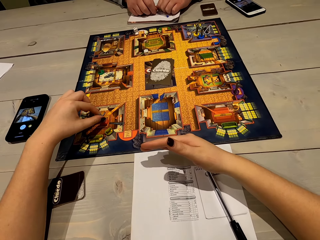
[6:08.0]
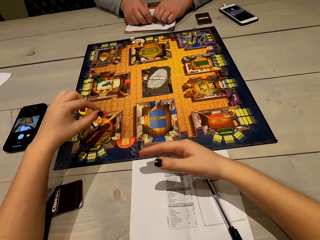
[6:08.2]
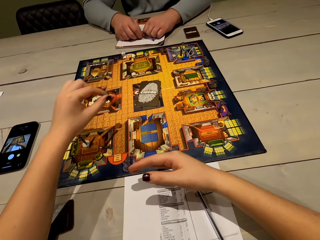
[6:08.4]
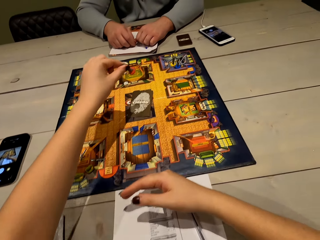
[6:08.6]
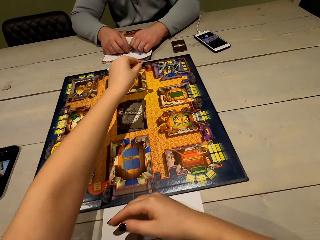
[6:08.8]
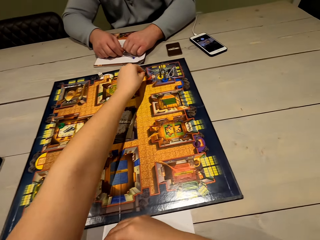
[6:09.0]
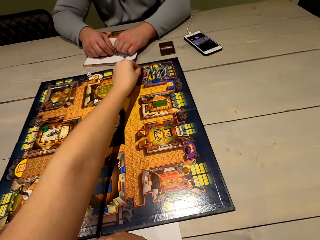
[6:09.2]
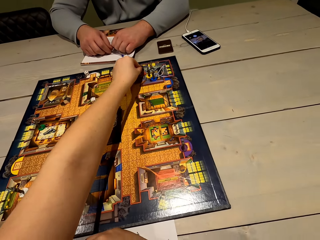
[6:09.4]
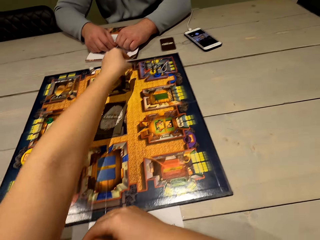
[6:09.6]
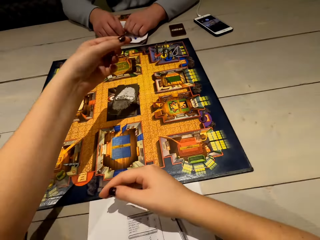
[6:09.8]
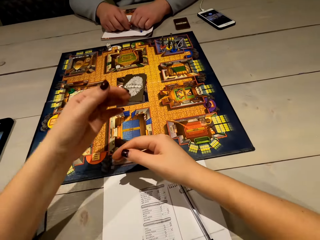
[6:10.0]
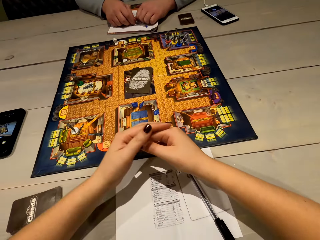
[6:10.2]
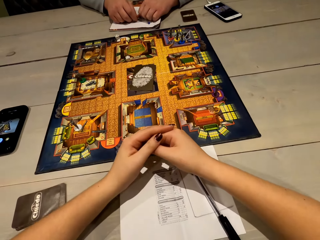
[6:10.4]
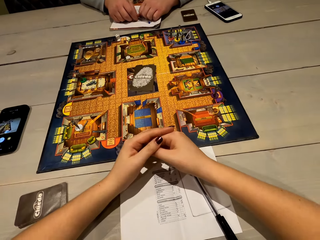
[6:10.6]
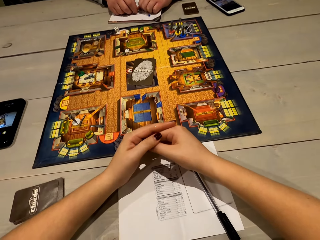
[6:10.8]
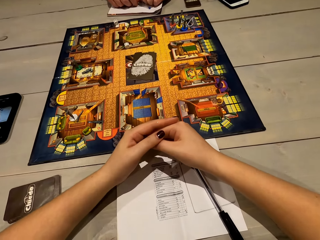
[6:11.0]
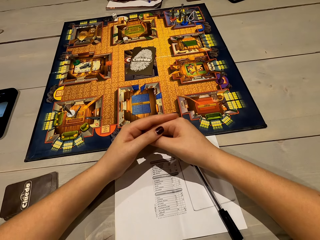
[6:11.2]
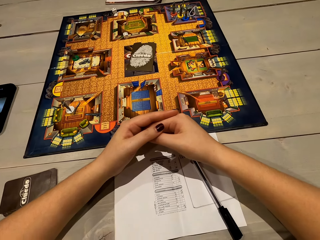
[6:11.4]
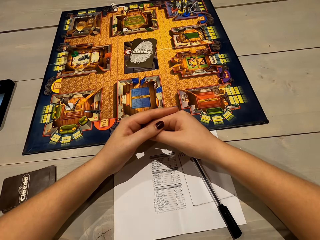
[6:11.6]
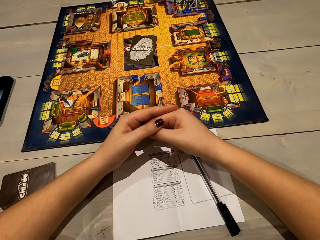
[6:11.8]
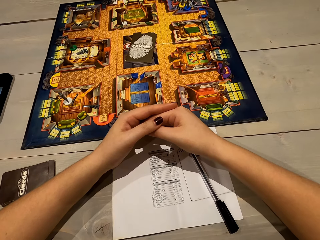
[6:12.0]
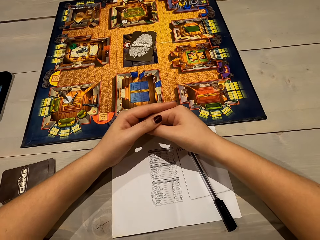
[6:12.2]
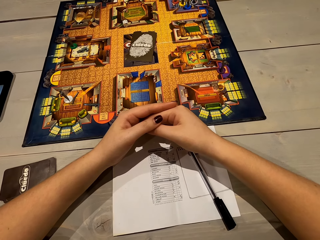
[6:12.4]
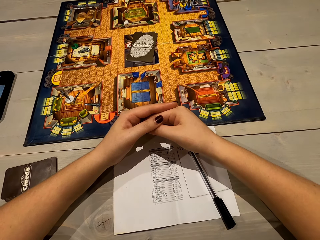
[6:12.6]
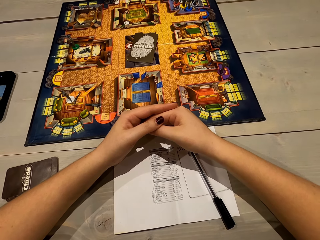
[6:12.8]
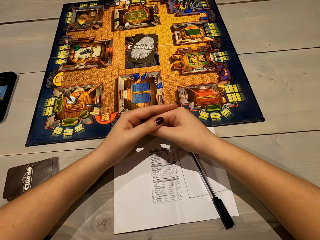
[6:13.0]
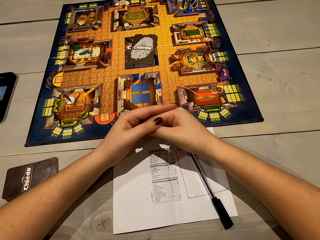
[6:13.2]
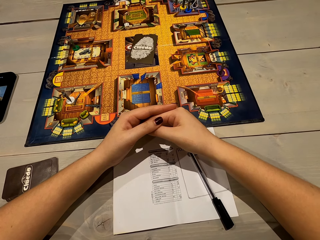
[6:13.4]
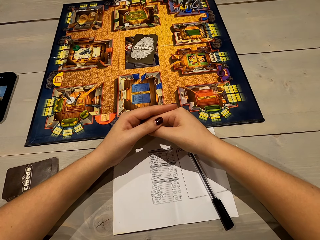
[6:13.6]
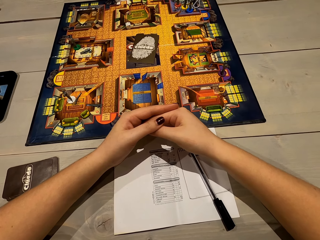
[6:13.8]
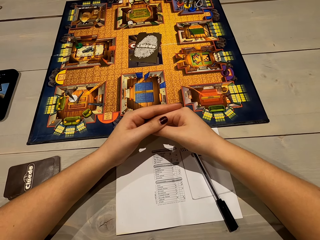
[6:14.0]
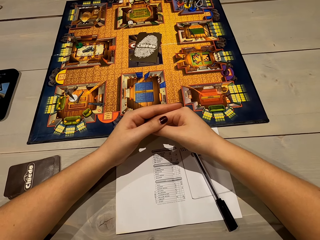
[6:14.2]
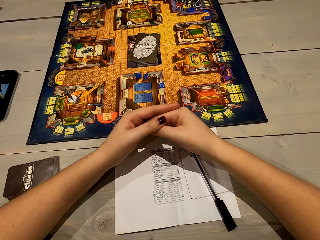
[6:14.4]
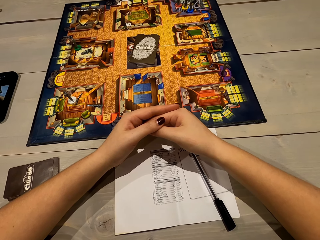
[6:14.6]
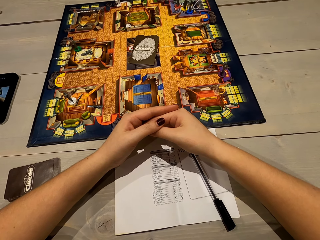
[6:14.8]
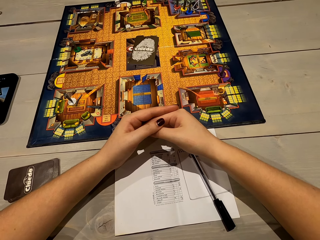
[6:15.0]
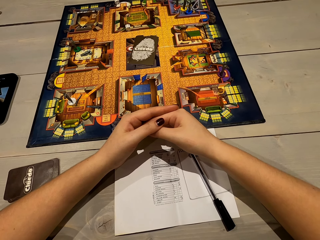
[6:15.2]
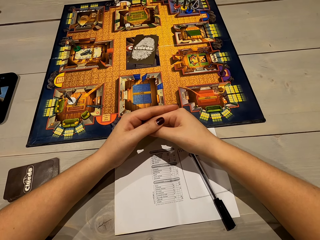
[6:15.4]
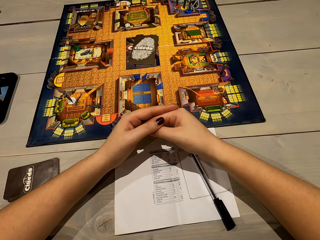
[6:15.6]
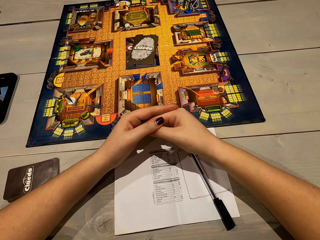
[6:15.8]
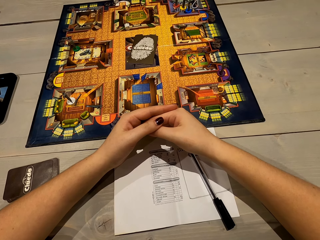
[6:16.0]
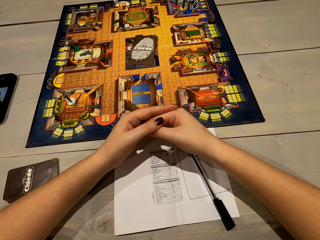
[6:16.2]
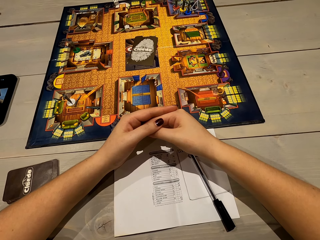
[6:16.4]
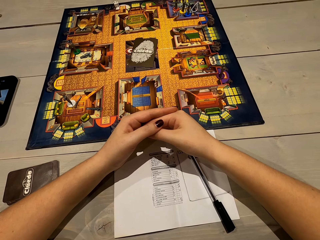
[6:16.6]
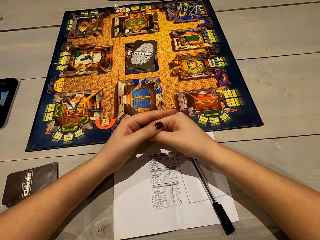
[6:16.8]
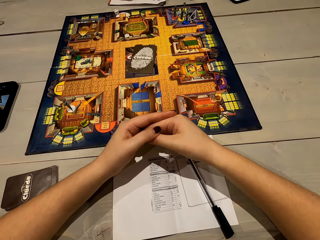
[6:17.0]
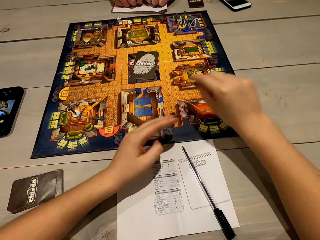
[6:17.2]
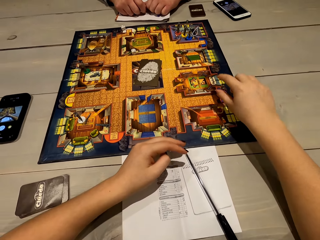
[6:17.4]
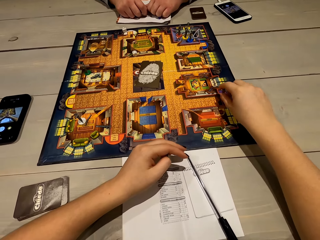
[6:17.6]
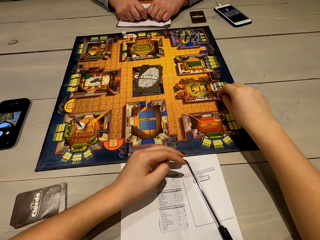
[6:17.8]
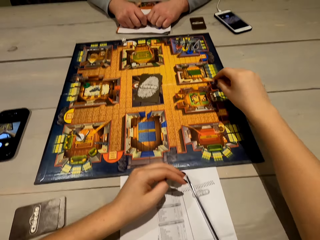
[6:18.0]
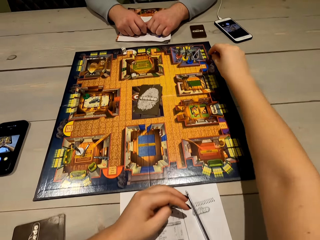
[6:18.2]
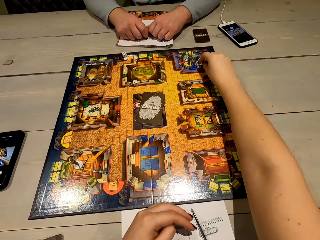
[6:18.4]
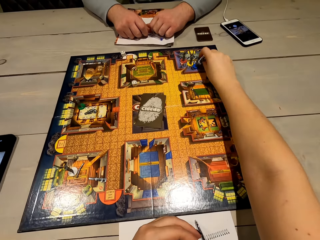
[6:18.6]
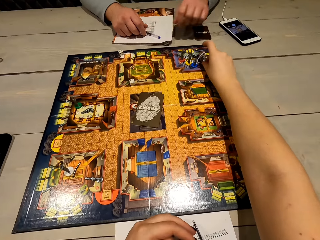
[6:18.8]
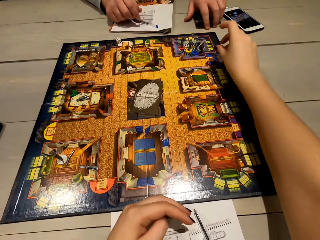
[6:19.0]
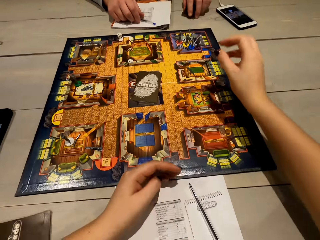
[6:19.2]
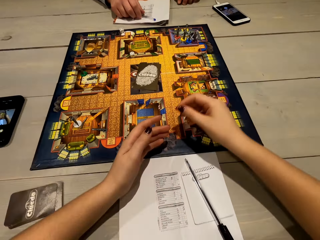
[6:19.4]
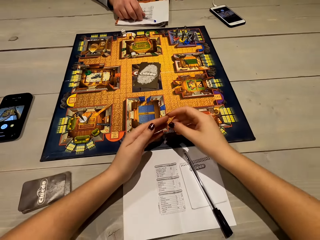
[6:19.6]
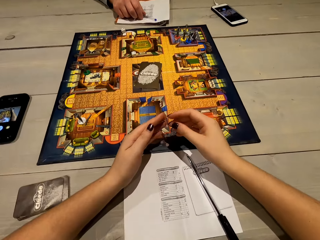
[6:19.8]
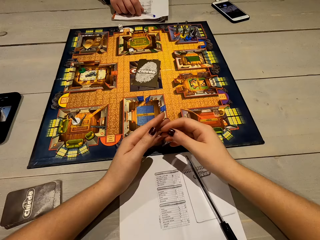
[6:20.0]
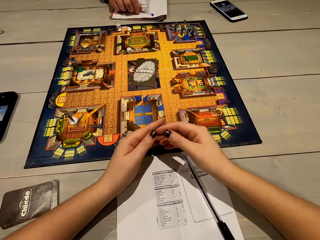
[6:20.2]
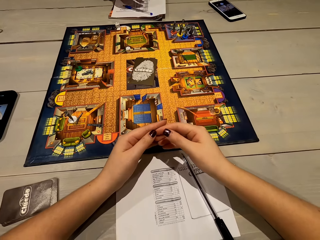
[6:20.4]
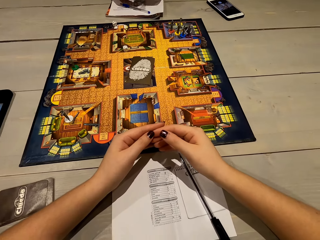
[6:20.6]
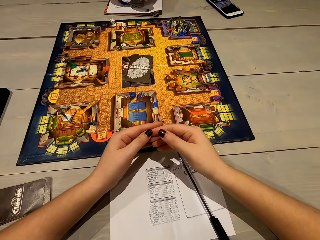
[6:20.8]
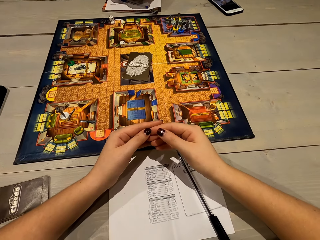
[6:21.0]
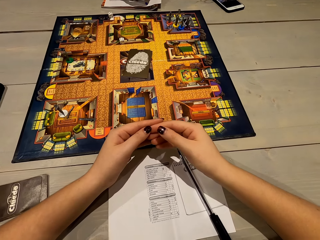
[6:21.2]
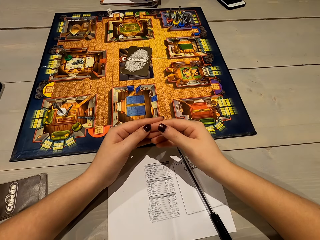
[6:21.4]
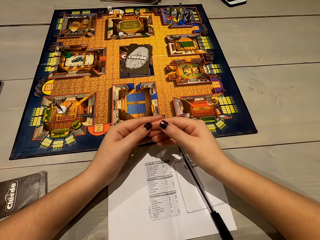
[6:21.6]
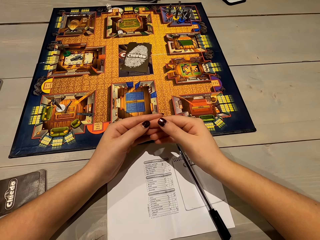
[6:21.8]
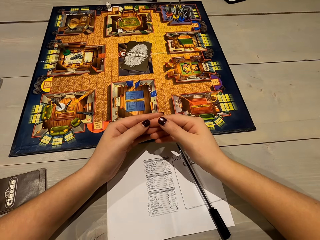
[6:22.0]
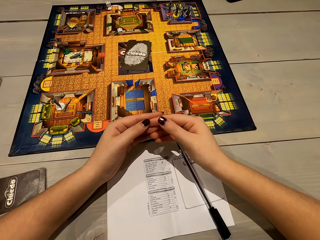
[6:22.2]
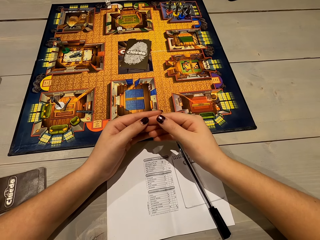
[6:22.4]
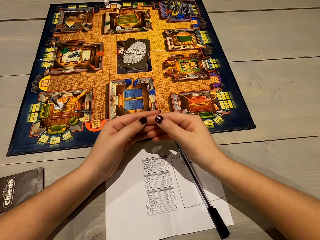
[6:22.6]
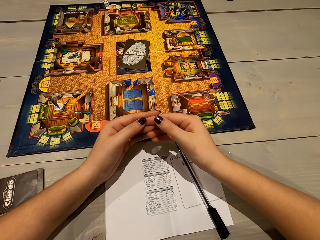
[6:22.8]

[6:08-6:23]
The camera wearer picks up the game piece. They play the Cluedo board game. They talk to a man. They place the game piece on the game board. The man talks to the camera wearer. The camera wearer stares at the sheet of paper. They talk to the man. They pick up the game piece. They place the game piece on the game board. The man picks up the cards with his left hand. The camera wearer talks to the man.

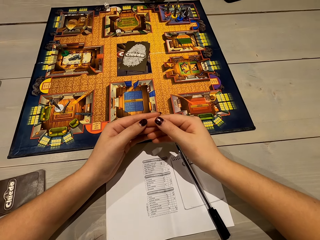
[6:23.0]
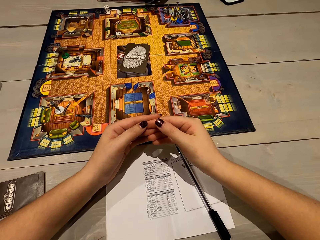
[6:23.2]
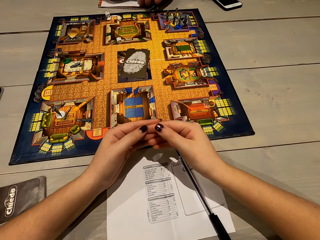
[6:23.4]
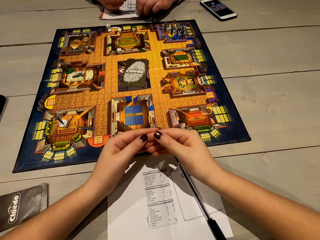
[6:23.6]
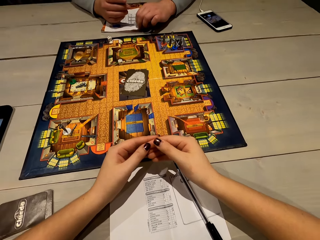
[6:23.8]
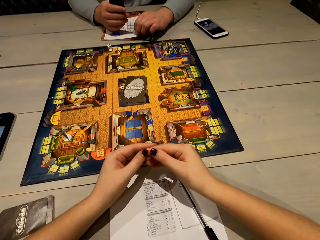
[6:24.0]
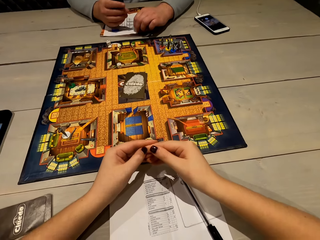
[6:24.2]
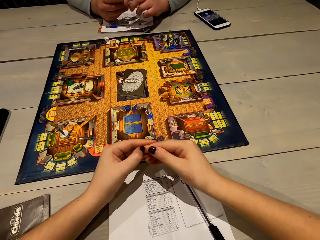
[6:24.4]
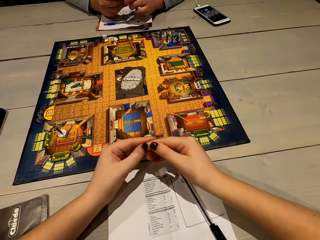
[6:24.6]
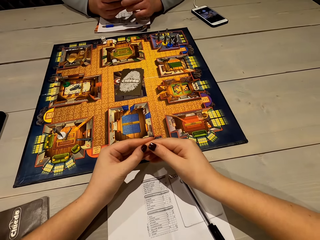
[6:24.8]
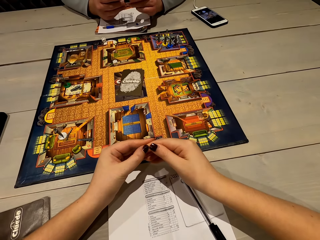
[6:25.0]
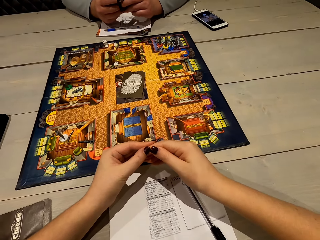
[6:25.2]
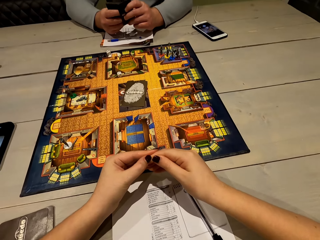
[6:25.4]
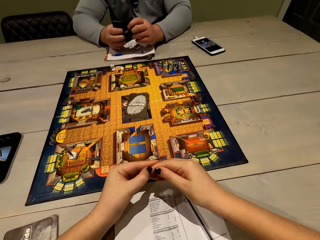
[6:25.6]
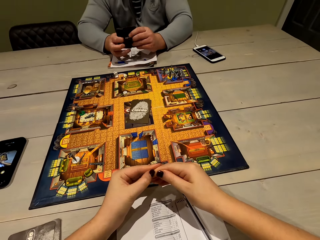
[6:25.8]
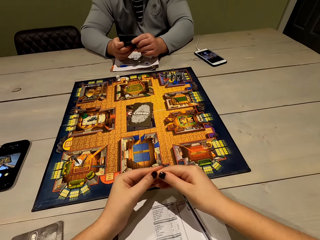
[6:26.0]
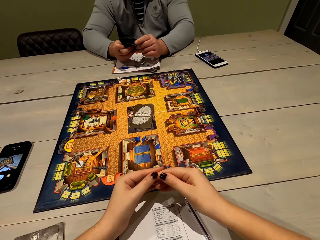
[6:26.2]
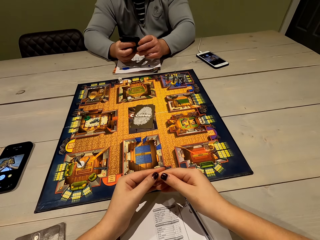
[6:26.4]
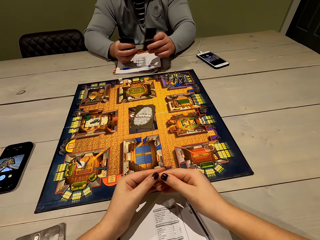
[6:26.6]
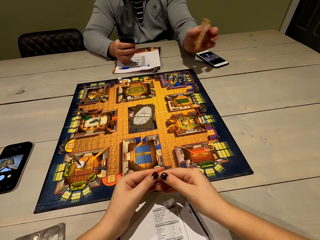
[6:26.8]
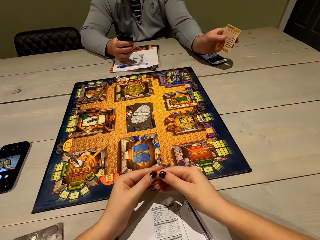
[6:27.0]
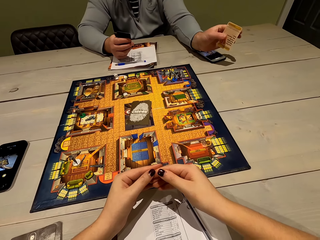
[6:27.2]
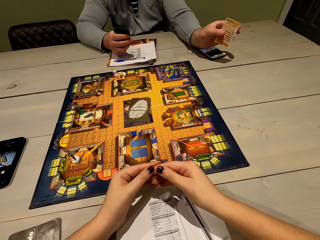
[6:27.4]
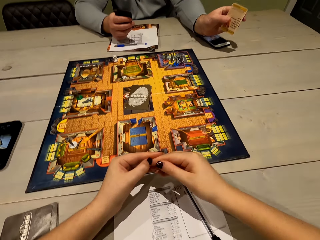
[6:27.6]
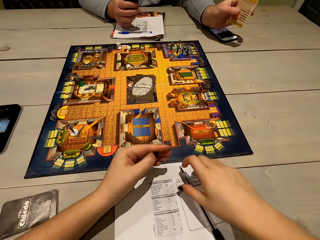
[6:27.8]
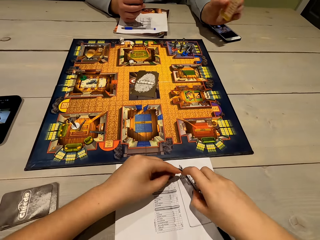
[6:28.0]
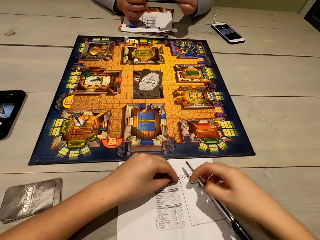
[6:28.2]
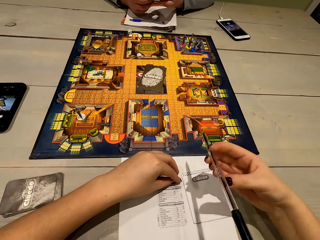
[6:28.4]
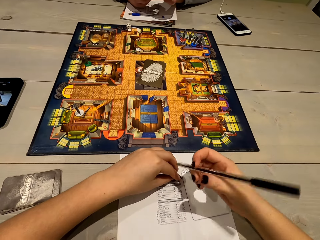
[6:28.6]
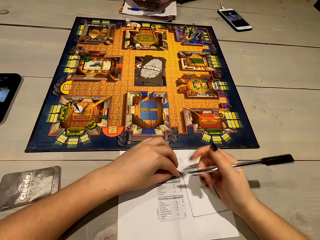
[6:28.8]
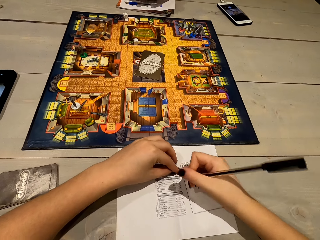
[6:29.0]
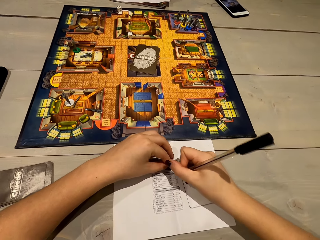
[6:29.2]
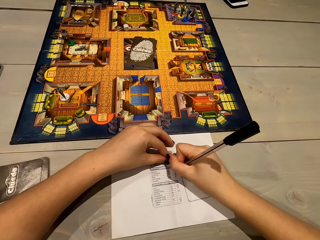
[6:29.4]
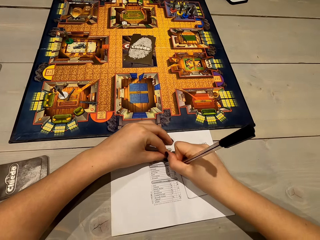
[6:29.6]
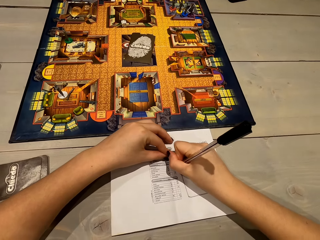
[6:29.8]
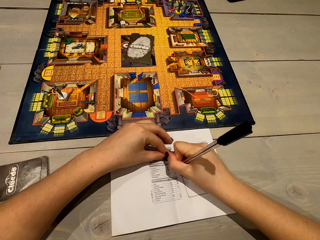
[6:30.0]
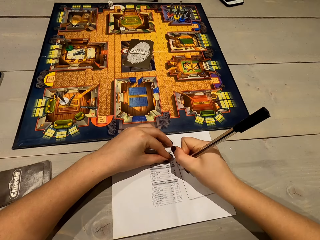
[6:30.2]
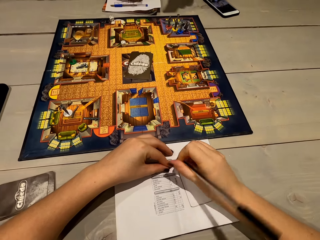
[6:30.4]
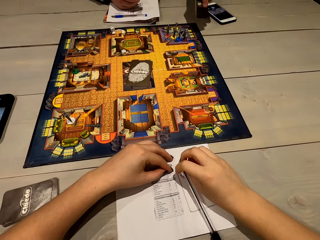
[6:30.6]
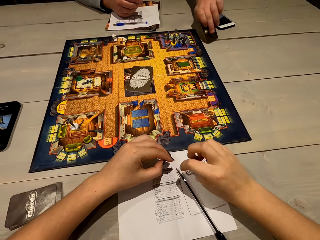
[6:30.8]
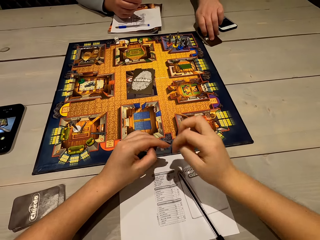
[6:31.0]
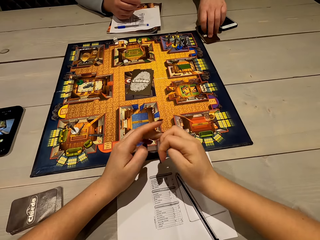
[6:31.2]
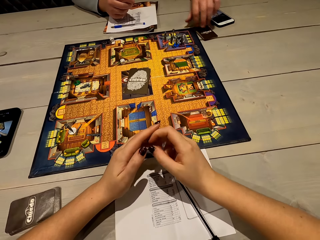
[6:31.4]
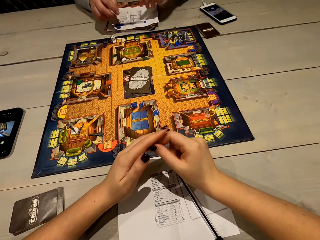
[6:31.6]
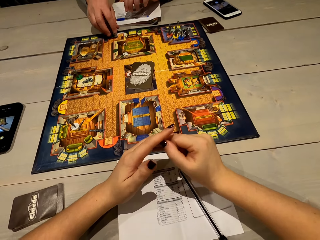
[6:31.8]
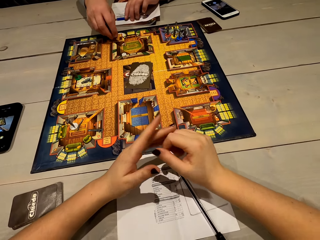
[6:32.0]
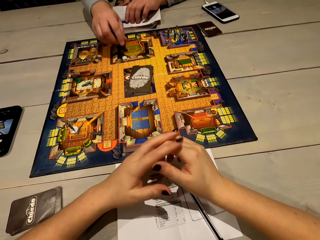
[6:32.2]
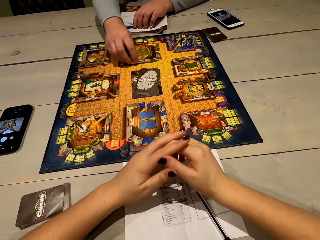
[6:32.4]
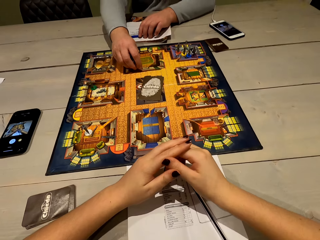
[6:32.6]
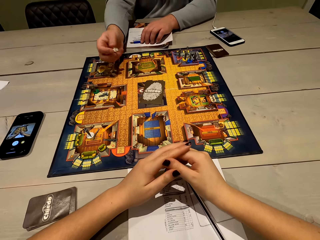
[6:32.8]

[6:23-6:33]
A man shuffles the cards. The man removes a card from the deck in his hand. The man shows the card to the camera wearer. The camera wearer picks up the pen. They write on the sheet of paper with the pen. They place the pen on the sheet of paper. The man places the cards on the table. The man picks up the dice with his right hand.
